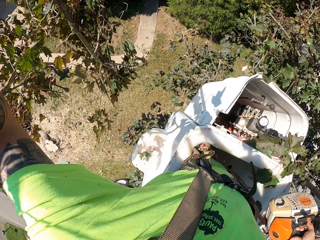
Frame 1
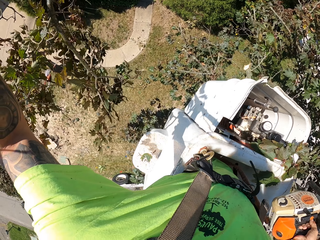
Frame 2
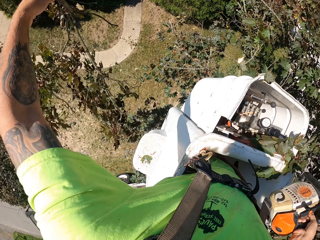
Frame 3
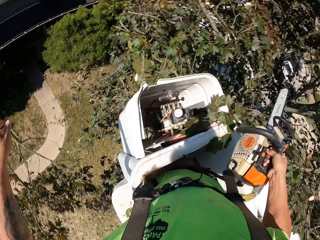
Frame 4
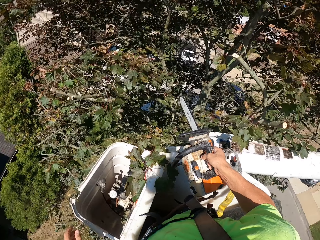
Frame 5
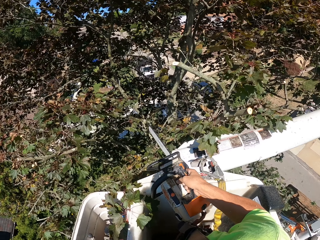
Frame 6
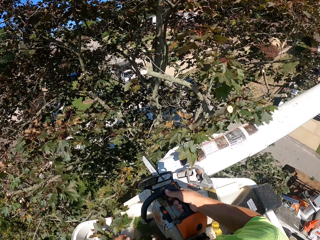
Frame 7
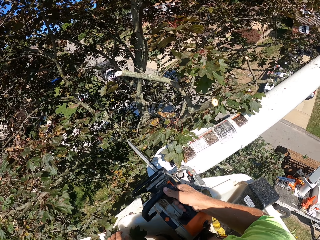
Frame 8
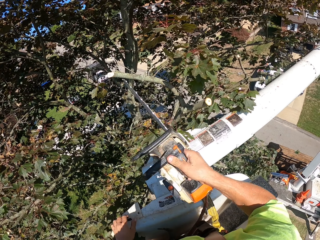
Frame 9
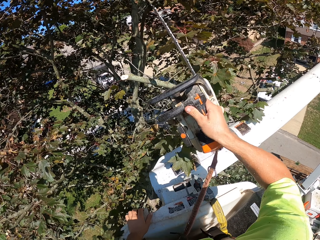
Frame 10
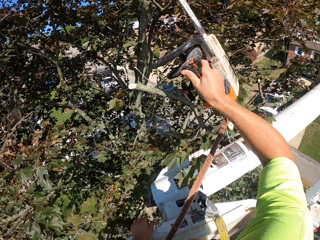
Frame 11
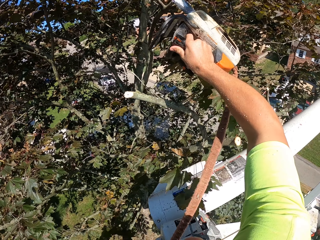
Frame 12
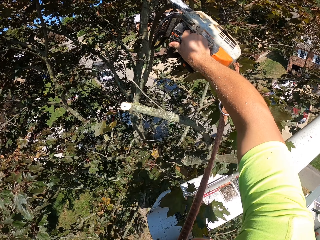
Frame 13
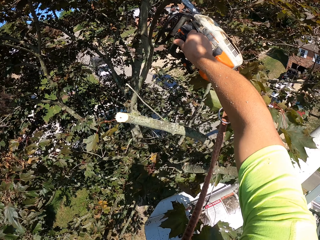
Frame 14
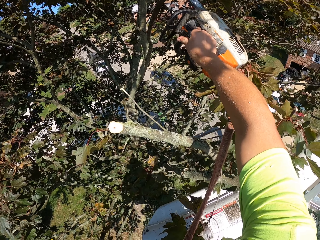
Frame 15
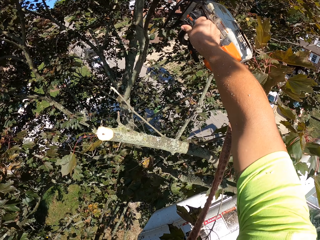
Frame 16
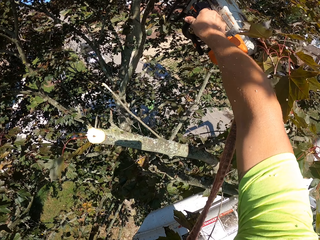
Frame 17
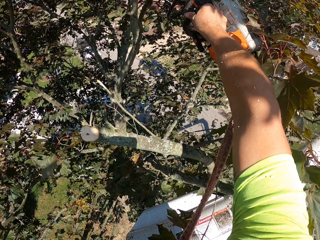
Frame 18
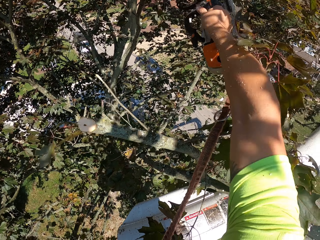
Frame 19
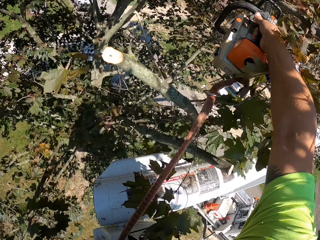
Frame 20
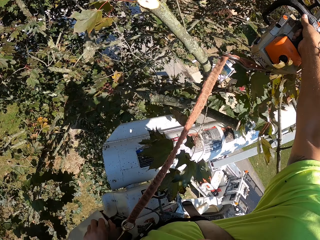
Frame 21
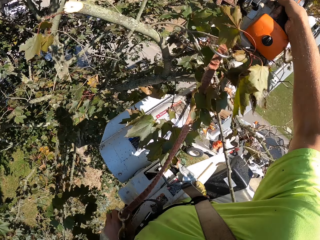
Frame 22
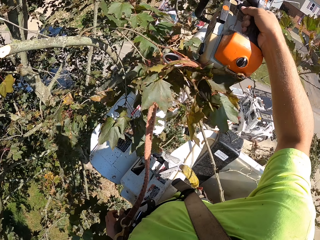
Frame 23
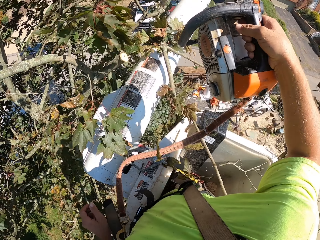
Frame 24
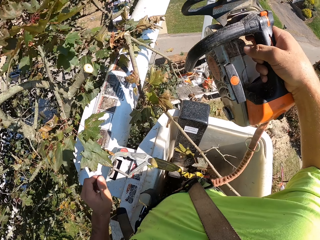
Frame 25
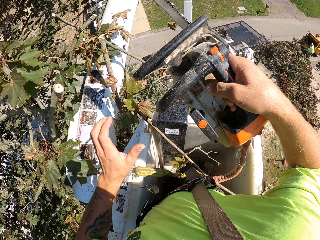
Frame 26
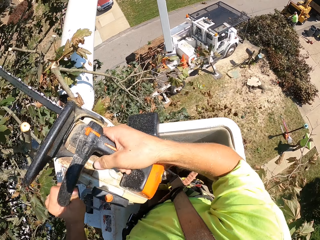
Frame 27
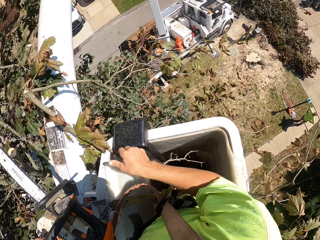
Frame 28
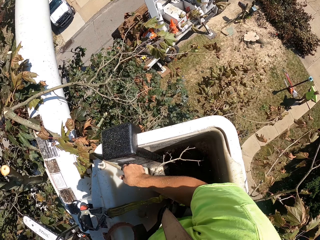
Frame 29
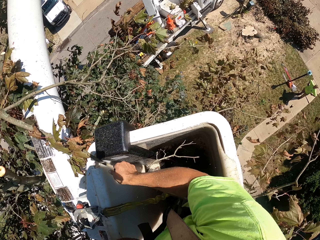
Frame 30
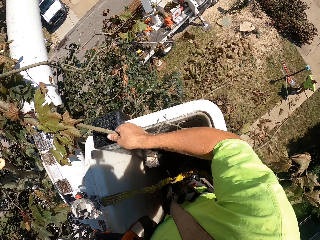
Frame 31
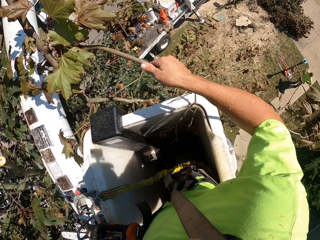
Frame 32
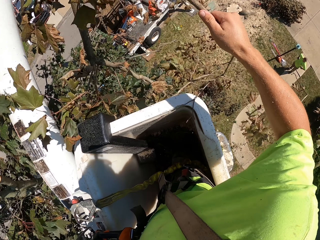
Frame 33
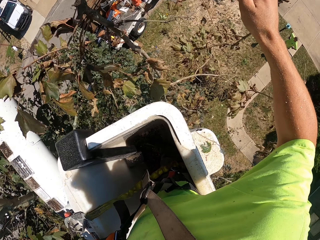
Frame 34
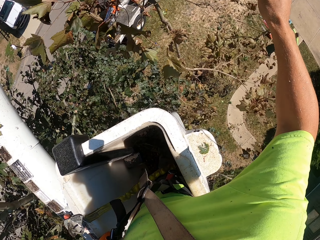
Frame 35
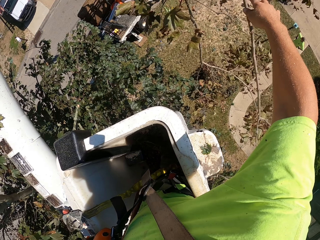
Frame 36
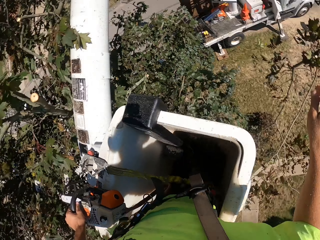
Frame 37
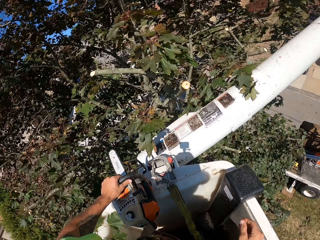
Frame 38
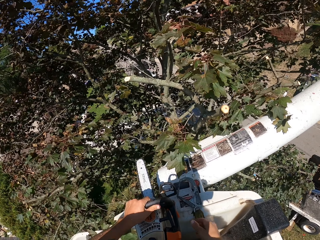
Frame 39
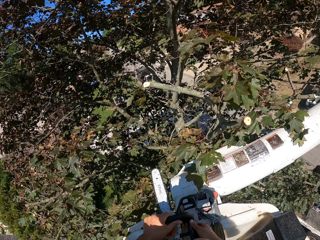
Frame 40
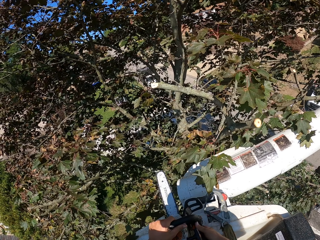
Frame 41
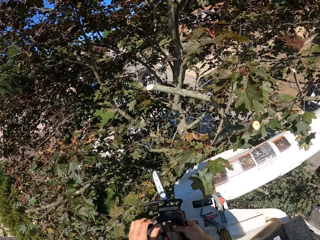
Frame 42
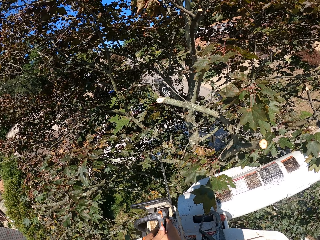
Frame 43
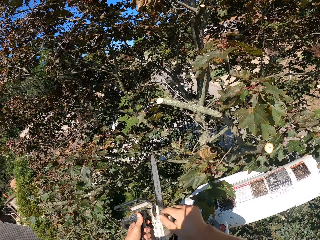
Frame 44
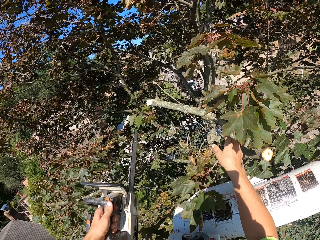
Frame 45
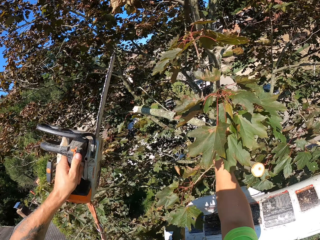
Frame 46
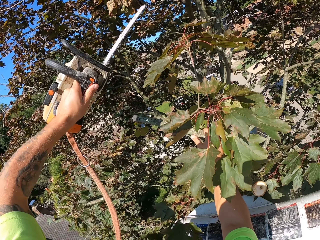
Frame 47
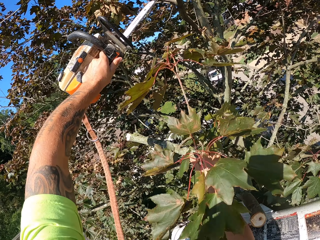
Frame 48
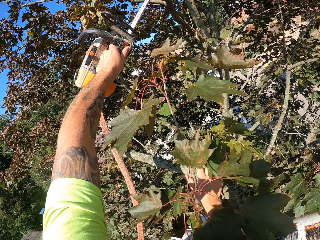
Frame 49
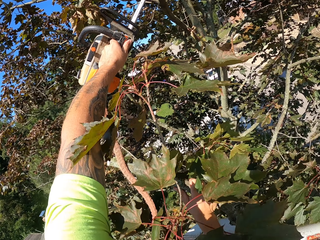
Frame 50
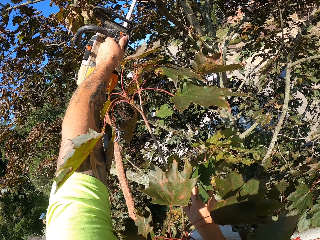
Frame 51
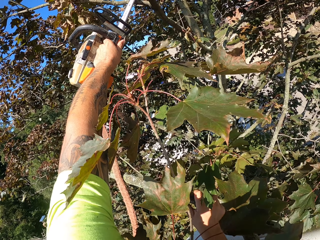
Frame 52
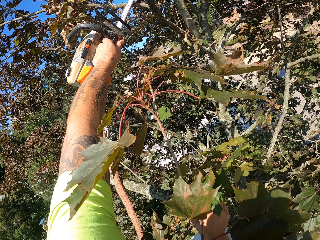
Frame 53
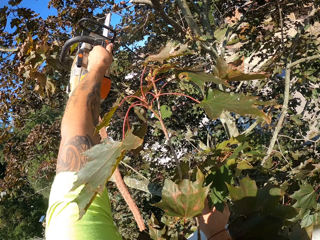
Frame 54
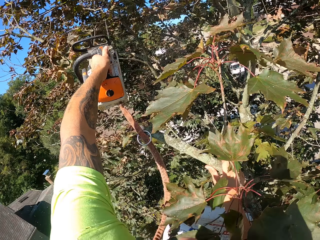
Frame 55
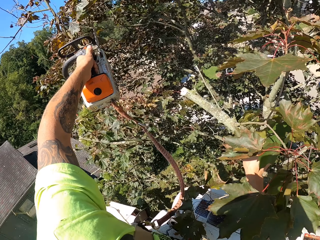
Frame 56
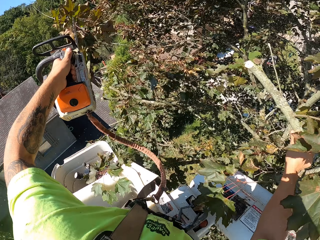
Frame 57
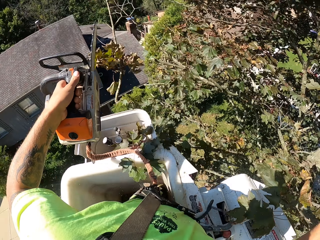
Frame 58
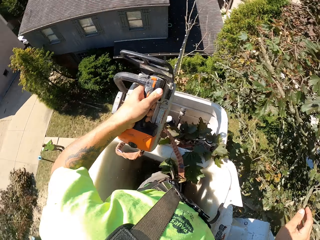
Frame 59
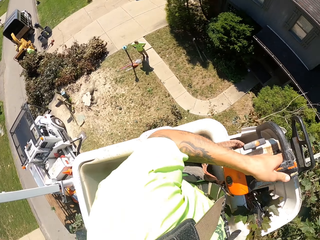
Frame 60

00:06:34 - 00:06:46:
The camera wearer drops the tree branch on the floor with his left hand. He cuts a tree branch on the tree with the chainsaw in his right hand. He passes the chainsaw from his right hand to his left hand. He holds the chainsaw with the left hand. He picks the tree branch on the boom lift with his right hand. He drops the tree branch on the floor with his right hand. He holds the chainsaw with the right hand and lifts the chainsaw. He grabs a tree branch on the tree with his right hand. He cuts a tree branch on the tree with the chainsaw in his left hand.

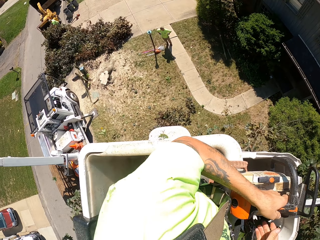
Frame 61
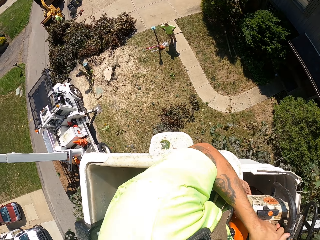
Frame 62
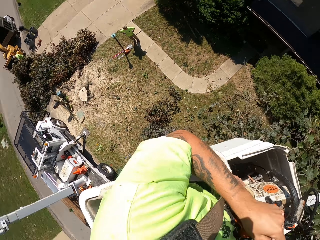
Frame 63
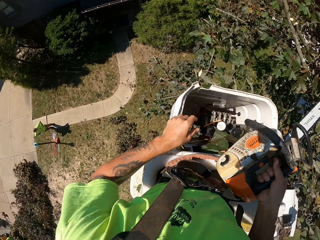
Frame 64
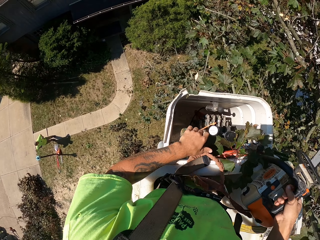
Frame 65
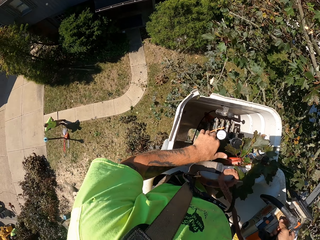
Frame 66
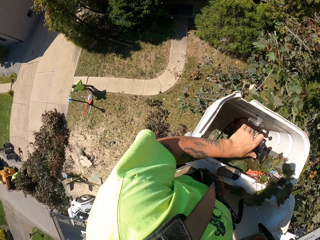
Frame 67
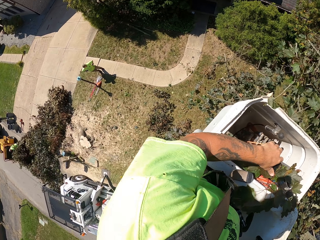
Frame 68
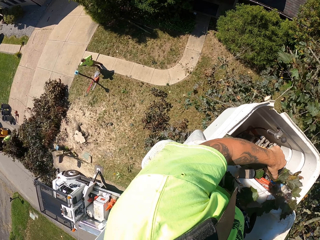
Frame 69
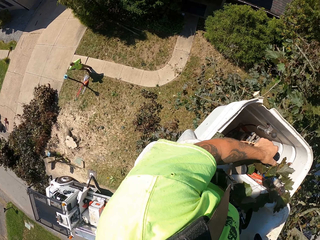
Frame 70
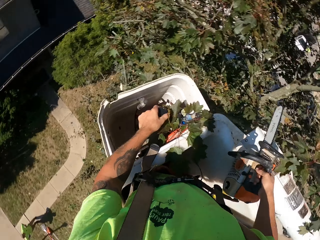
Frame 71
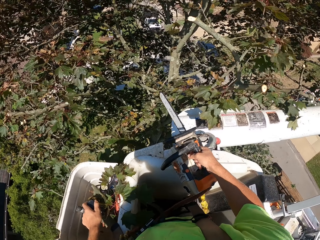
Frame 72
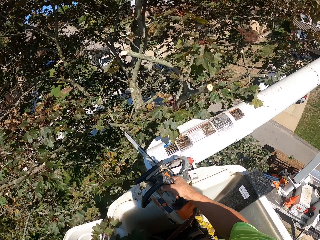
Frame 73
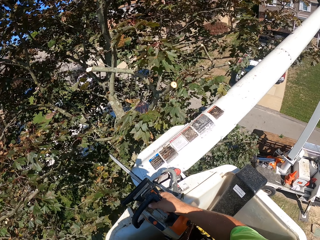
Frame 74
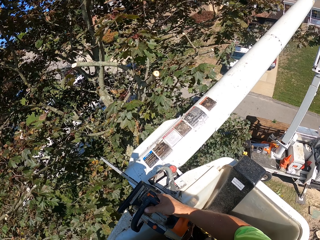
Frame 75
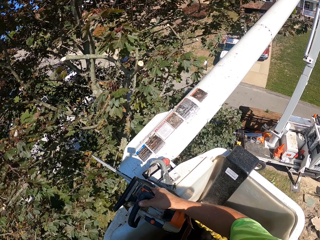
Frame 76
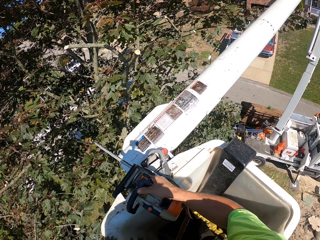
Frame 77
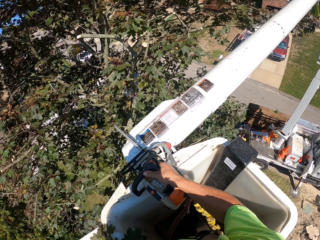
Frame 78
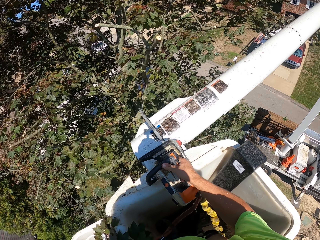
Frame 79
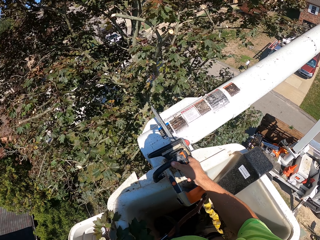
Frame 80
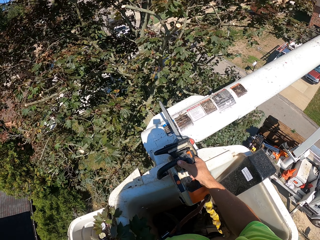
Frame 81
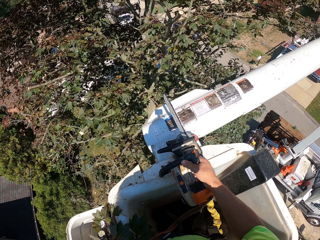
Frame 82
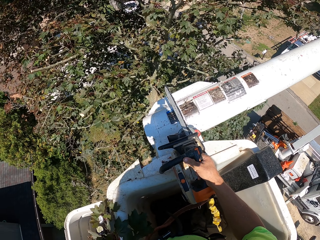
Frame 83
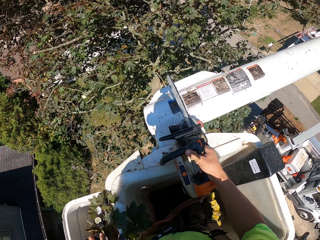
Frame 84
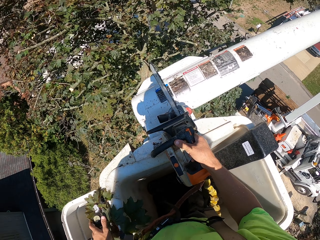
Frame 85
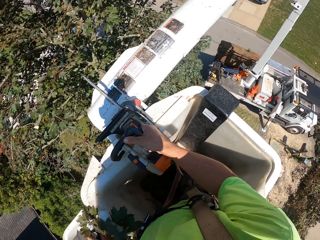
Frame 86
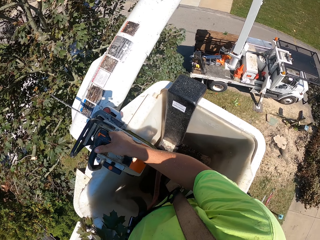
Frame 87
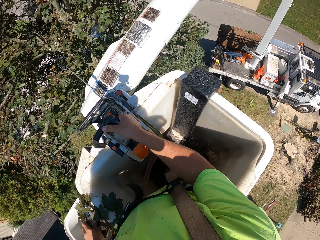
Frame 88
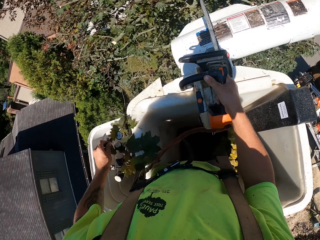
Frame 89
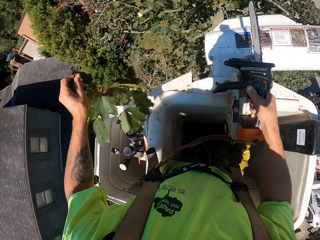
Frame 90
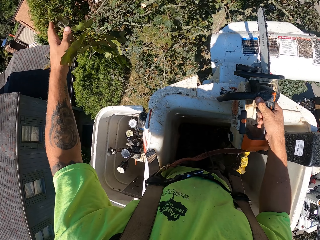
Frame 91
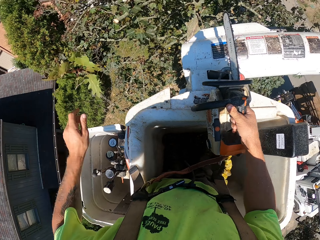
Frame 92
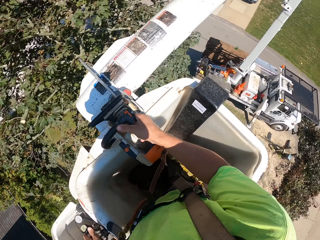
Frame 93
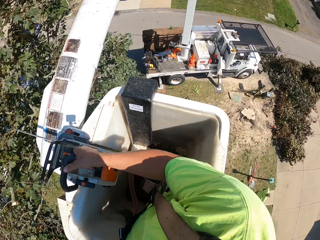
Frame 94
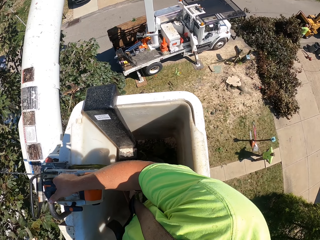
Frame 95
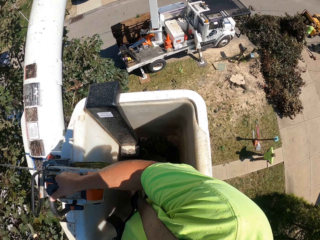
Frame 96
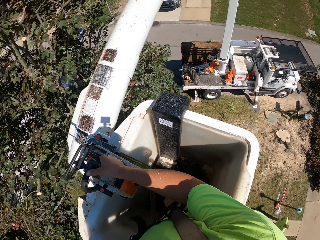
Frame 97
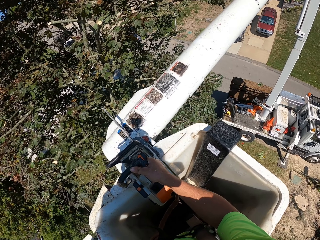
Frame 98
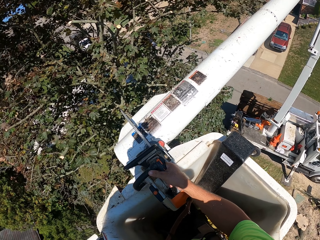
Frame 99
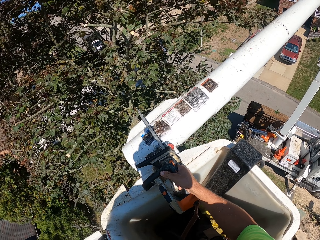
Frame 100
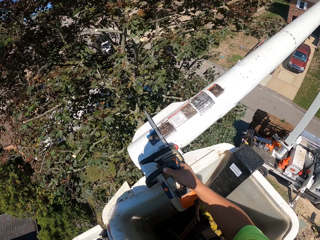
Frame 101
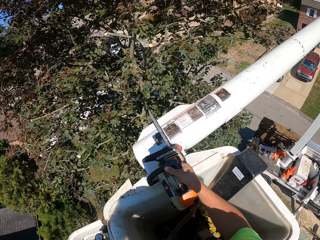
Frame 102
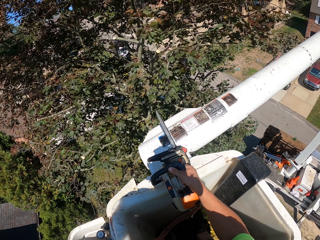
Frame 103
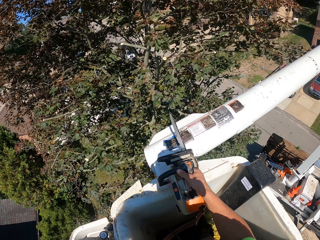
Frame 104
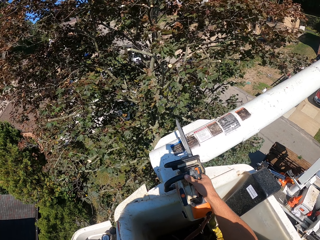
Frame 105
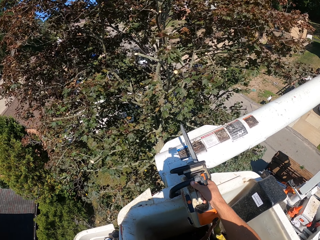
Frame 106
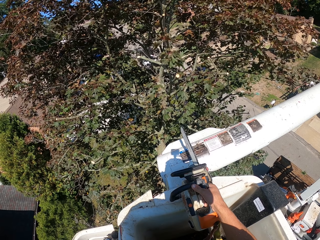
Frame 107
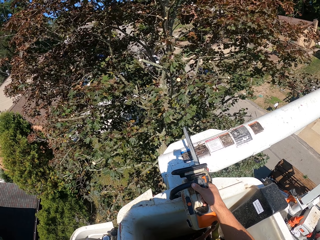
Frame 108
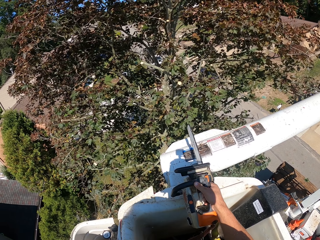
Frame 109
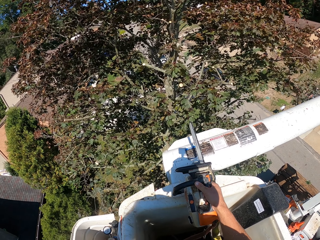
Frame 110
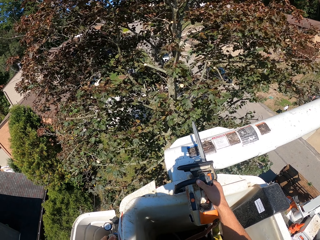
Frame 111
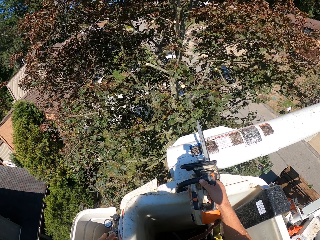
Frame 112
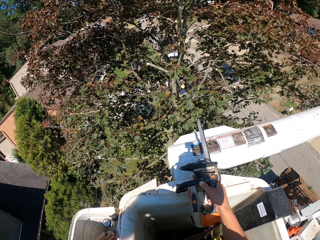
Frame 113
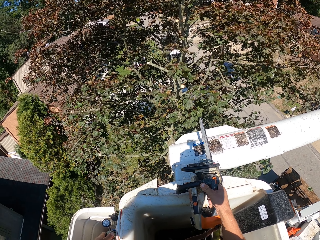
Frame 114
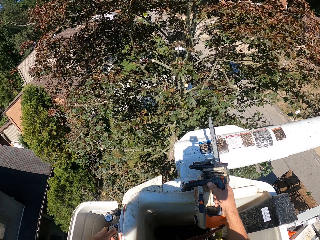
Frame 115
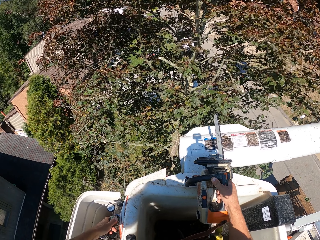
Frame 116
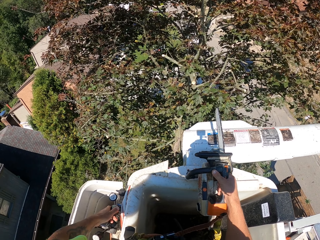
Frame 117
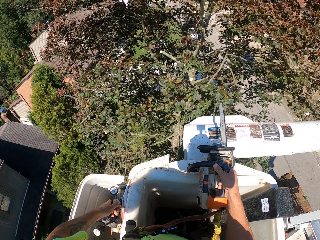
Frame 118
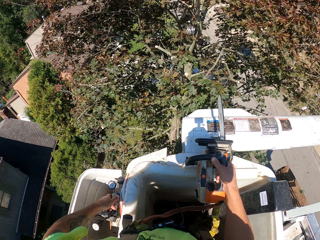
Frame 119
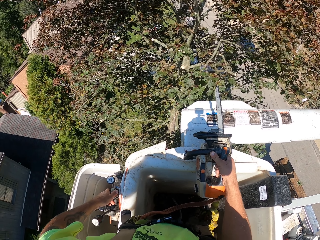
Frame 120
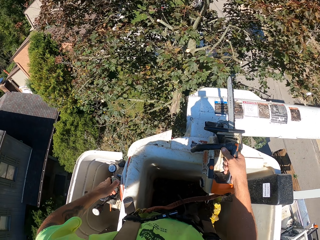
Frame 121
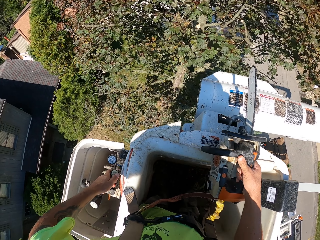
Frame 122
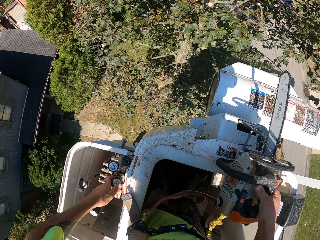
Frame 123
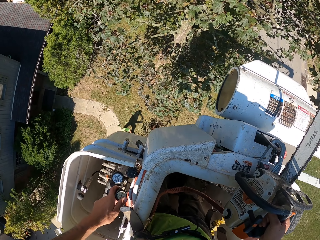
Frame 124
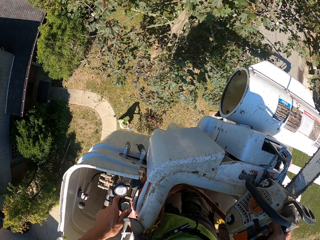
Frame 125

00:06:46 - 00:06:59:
The camera wearer looks around. He passes the chainsaw from his left hand to his right hand. He operates the control sticks of the boom lift with his left hand. He picks the tree branch on the boom lift with his left hand. He drops the tree branch on the floor with his left hand. He controls the man lifter. He operates the control sticks of the boom lift with his left hand.
